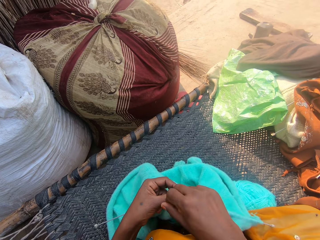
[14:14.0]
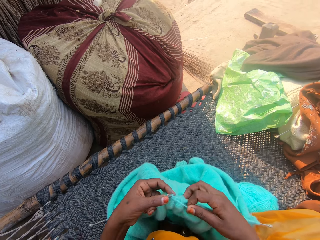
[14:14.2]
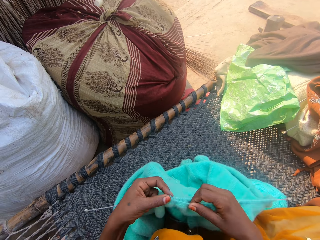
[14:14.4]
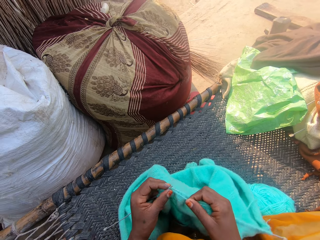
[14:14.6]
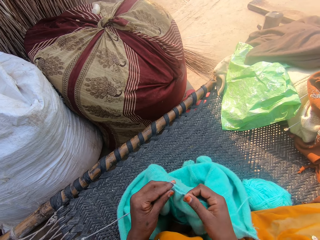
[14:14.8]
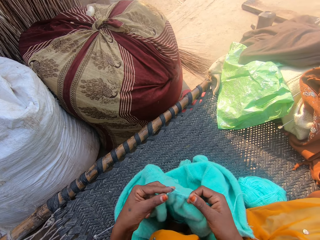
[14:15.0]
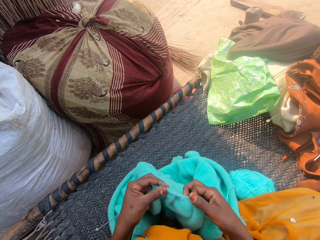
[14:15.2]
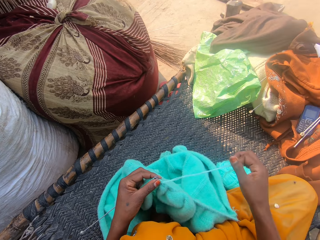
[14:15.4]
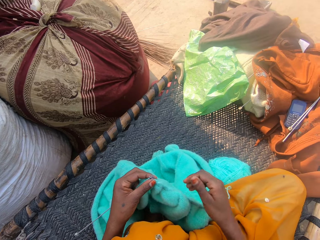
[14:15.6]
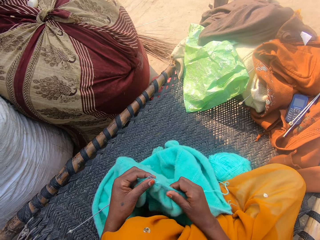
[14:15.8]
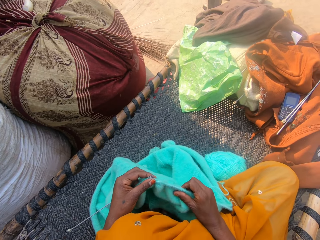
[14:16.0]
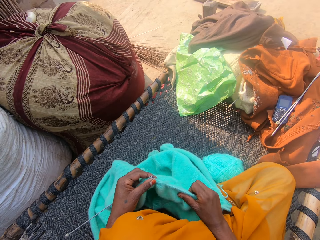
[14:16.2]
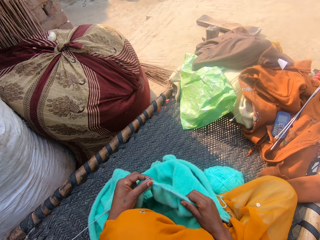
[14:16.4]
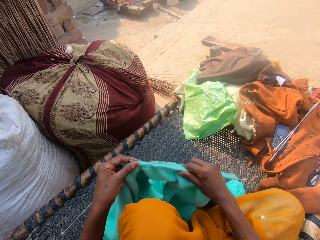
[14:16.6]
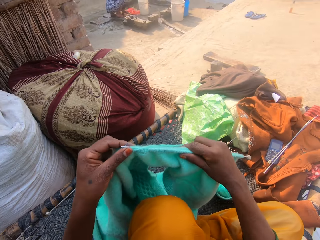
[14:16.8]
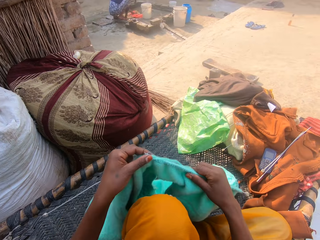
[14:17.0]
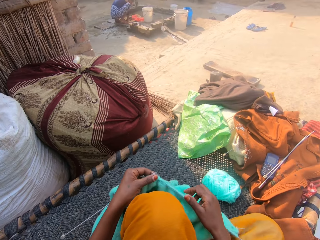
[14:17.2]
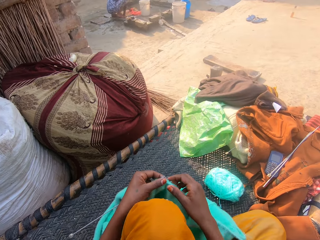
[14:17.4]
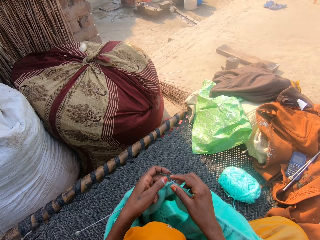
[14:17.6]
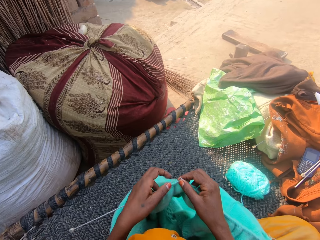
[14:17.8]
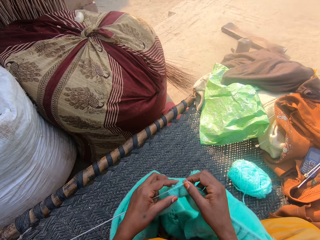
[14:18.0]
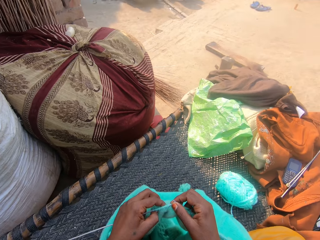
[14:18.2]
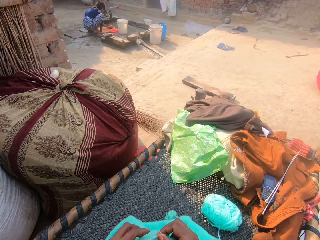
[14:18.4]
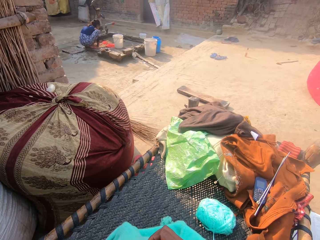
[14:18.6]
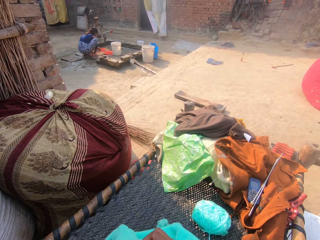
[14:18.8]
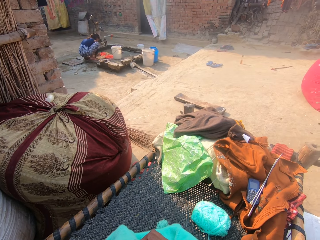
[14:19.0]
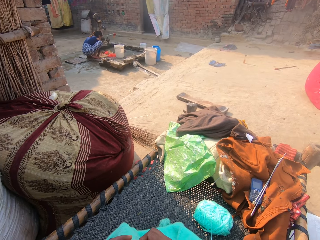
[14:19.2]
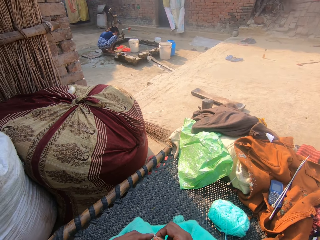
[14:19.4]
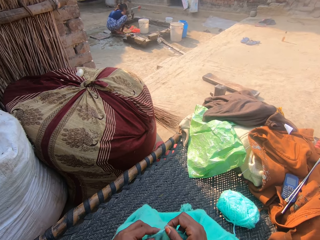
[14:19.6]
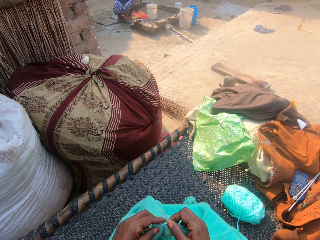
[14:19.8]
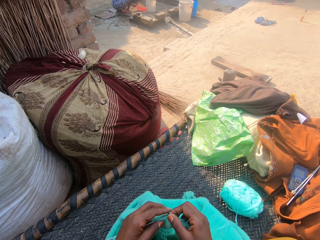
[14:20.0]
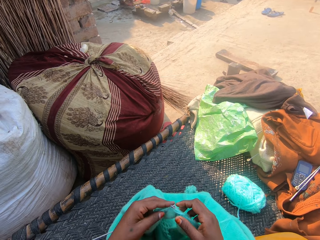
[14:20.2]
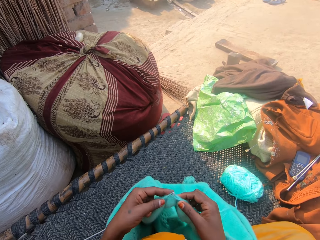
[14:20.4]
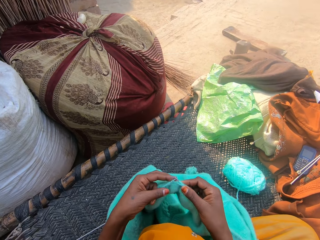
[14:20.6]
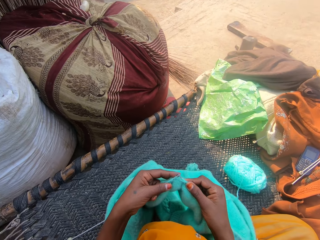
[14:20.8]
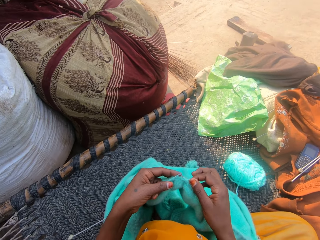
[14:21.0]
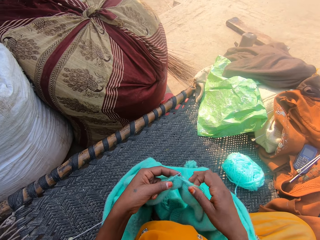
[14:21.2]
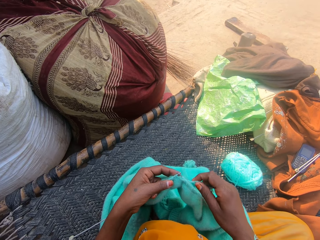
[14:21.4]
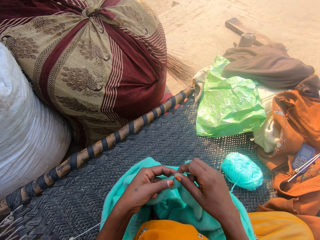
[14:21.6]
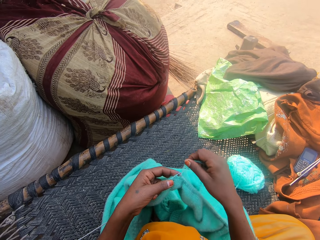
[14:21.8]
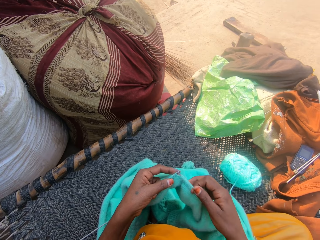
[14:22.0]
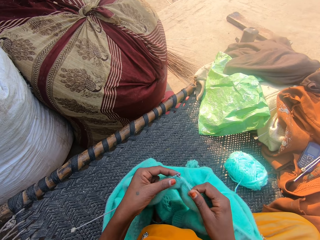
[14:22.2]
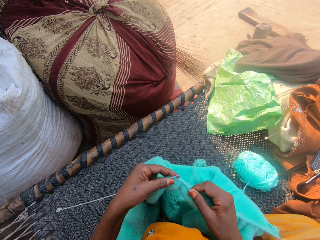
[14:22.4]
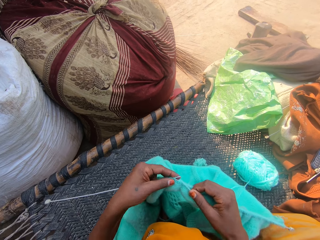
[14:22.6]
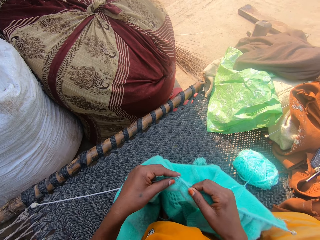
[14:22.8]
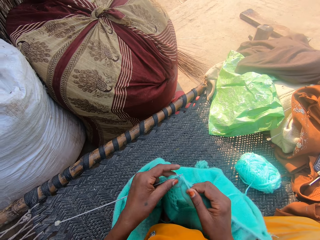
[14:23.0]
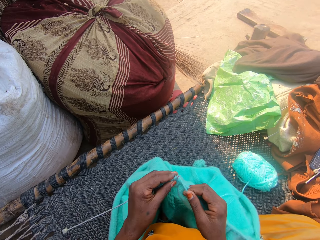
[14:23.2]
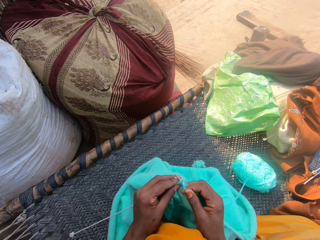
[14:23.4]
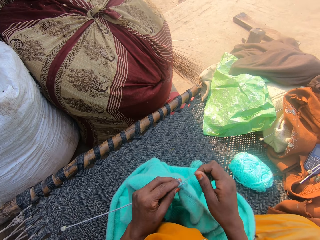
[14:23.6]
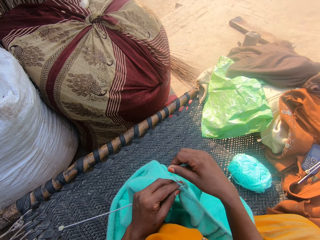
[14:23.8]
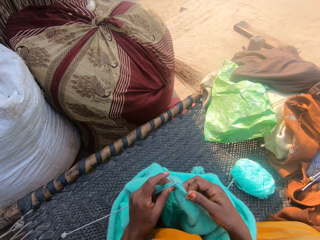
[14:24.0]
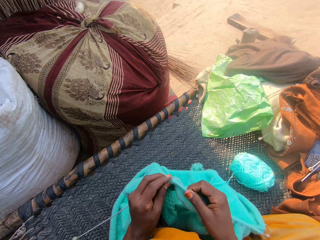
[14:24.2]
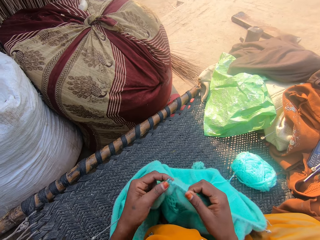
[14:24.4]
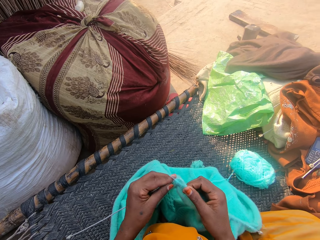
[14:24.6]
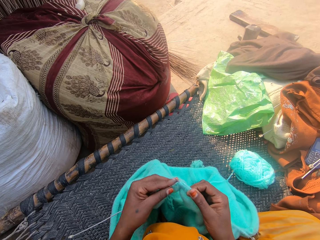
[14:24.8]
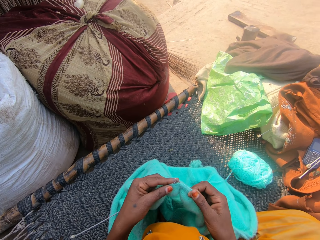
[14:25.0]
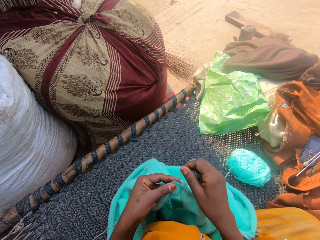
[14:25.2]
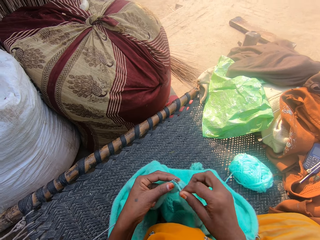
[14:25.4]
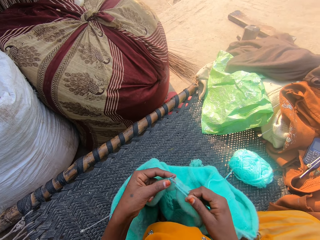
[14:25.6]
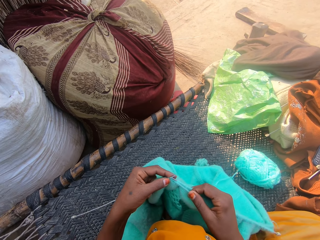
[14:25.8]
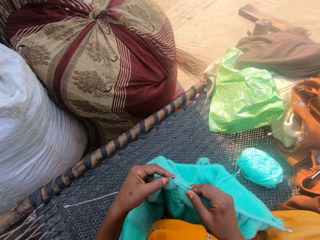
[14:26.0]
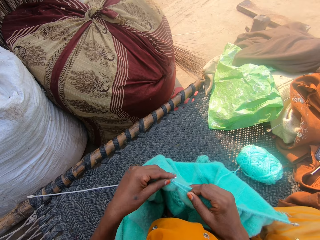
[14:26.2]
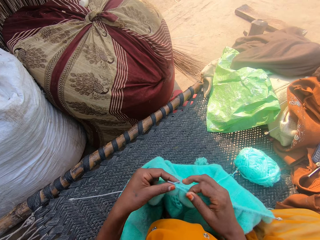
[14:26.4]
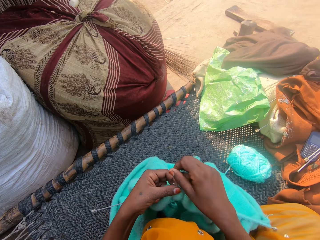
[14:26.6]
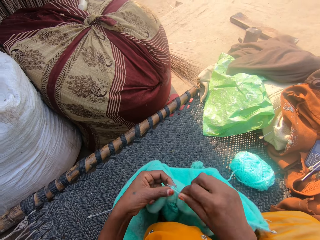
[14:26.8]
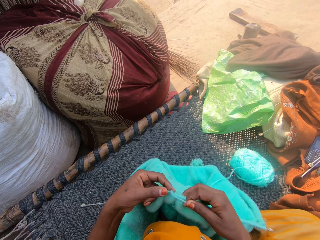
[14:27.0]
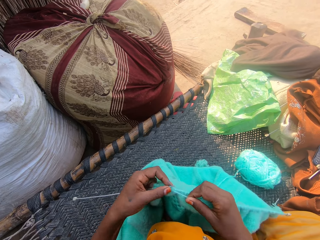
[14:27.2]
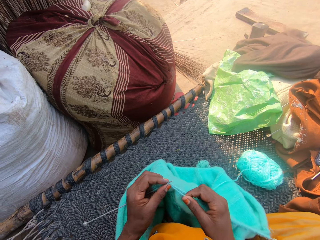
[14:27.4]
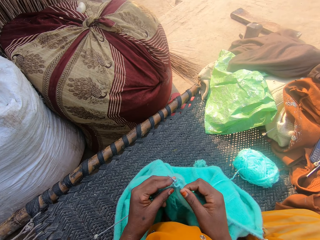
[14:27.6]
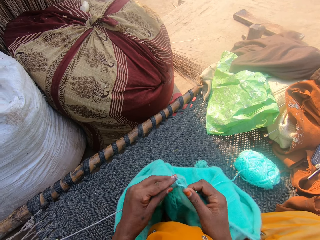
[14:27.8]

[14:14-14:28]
The camera wearer stretches the fabric. She adjusts the crochet with her left hand. She lifts the fabric and lowers the fabric. She knits the fabric. She crochets with the yarn.

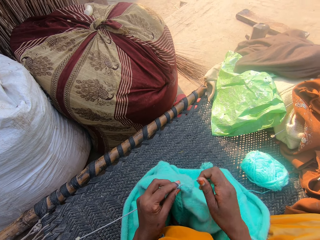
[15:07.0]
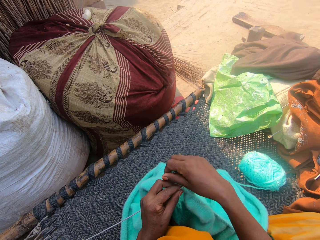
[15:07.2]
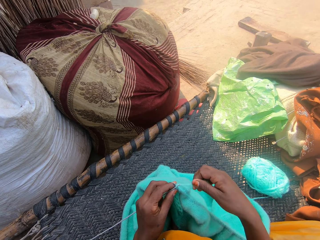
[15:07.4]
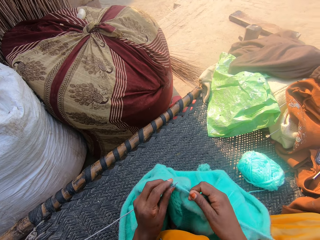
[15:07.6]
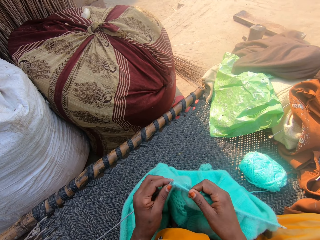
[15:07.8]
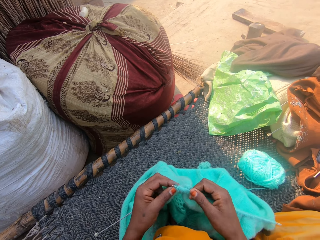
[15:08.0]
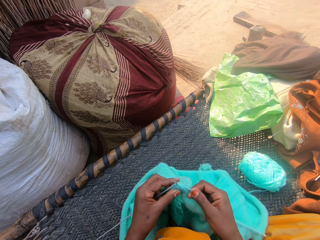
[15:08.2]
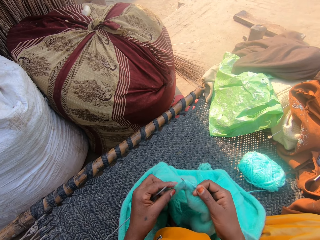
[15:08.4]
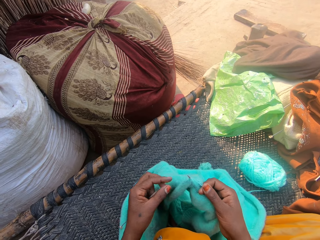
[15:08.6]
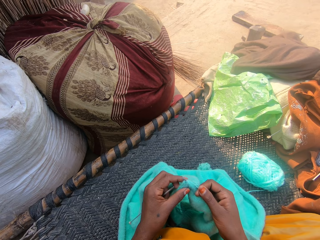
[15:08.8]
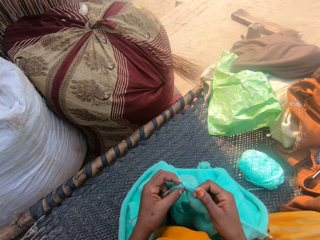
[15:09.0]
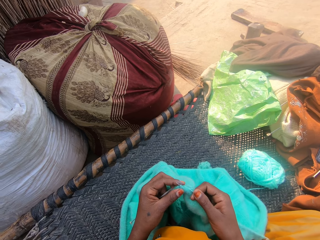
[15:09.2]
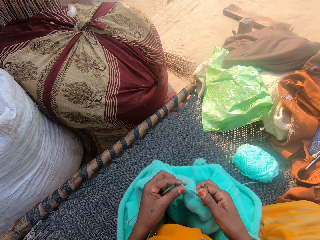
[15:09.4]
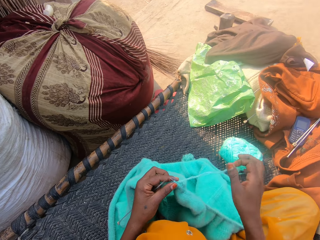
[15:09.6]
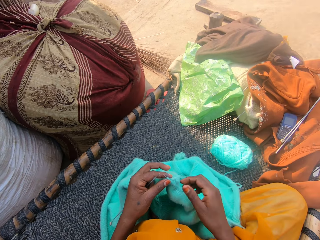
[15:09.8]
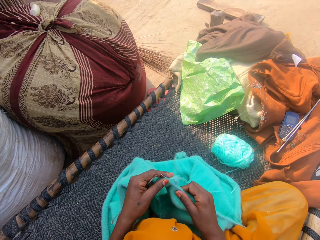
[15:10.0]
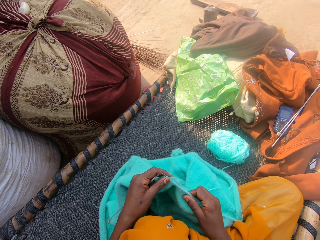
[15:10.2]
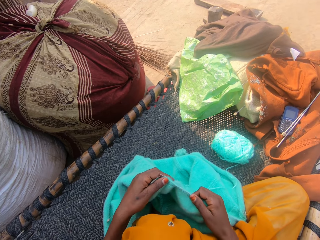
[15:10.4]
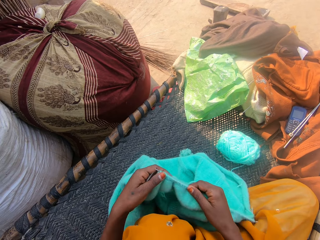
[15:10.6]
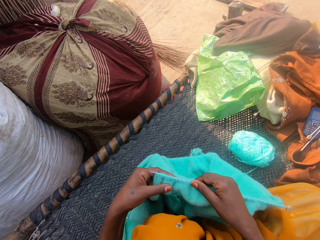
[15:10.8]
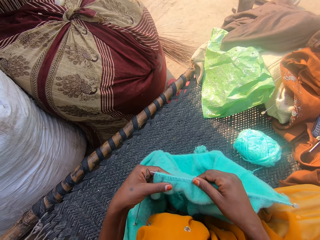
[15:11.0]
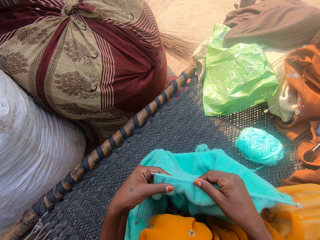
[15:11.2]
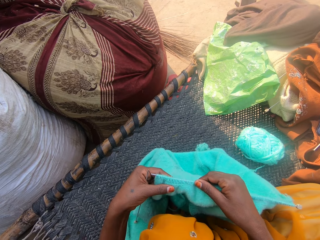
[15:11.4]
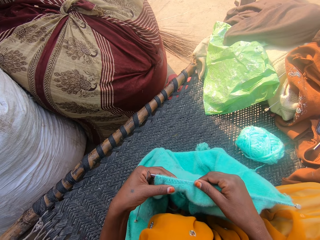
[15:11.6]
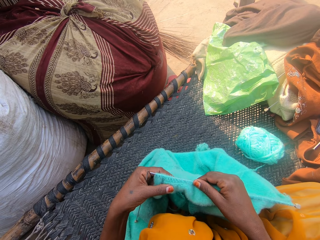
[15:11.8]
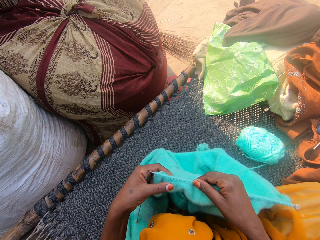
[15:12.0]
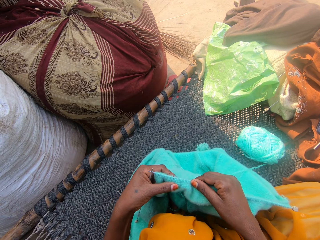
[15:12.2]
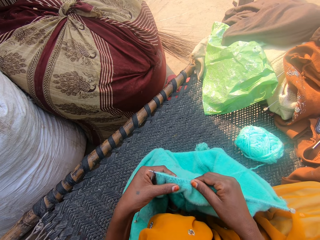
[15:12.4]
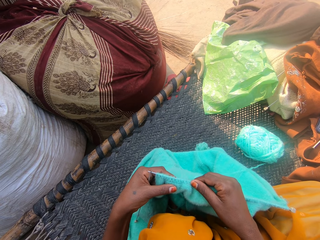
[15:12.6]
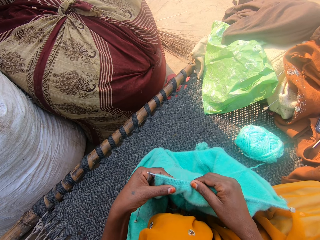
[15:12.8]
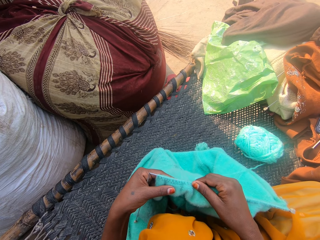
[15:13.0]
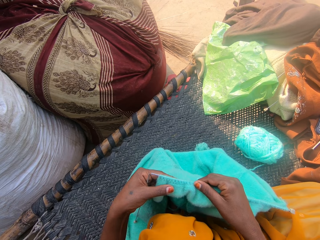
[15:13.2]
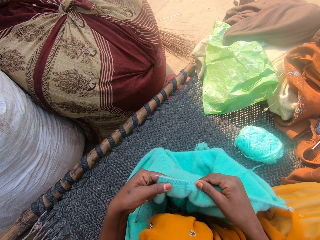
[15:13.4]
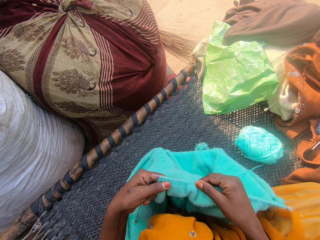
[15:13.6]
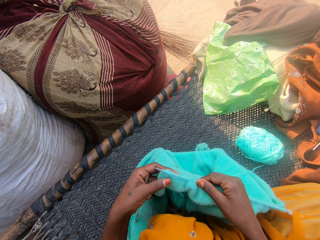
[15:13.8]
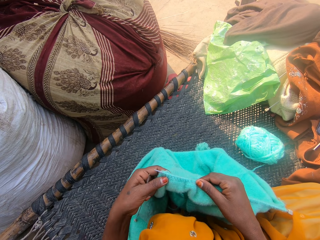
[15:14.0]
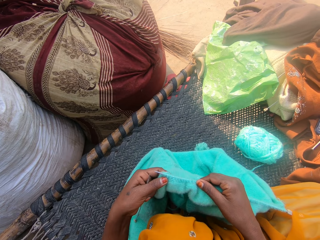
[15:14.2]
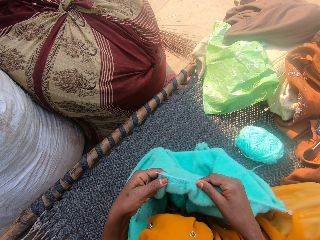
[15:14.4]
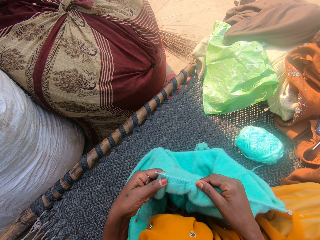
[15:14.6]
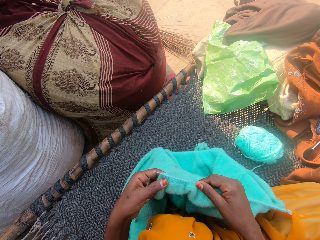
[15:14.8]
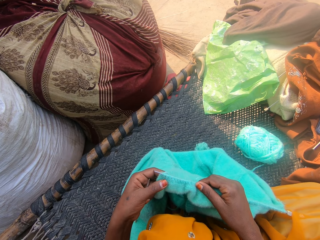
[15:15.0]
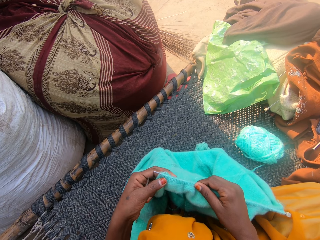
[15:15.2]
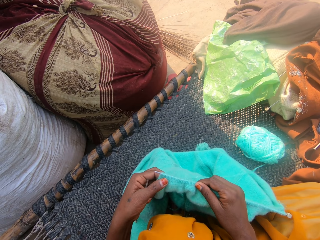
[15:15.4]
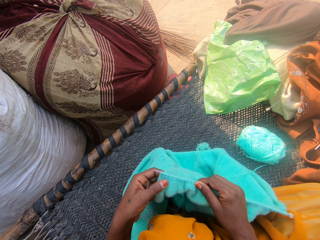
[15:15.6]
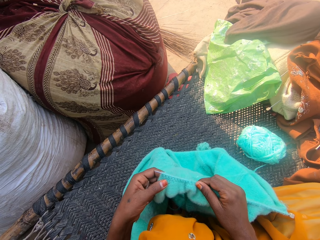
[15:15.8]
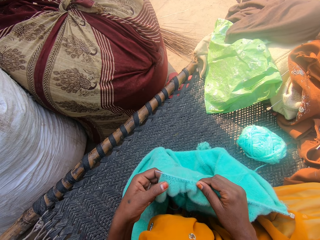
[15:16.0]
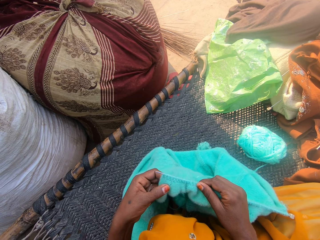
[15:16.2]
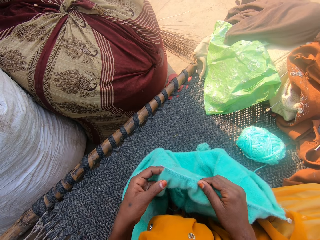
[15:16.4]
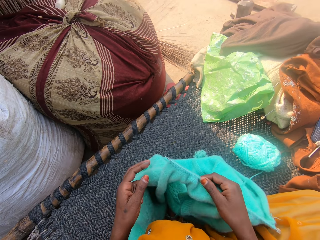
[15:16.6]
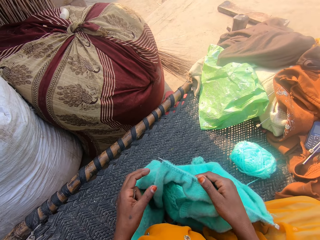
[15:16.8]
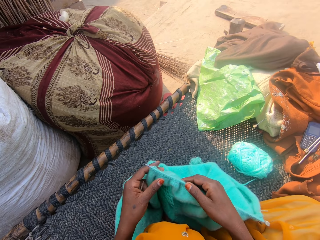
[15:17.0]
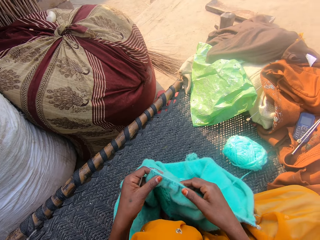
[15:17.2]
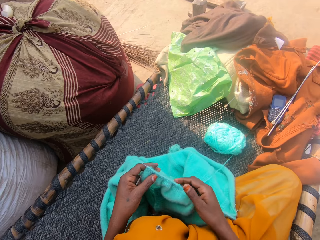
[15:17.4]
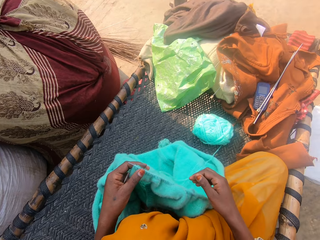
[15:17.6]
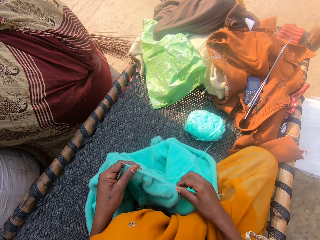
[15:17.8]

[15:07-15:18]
The camera wearer stretches the fabric. She adjusts the crochet with her right hand. She looks at the fabric. She feels the fabric.
